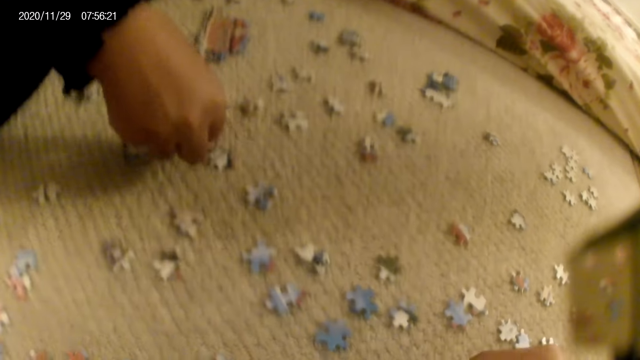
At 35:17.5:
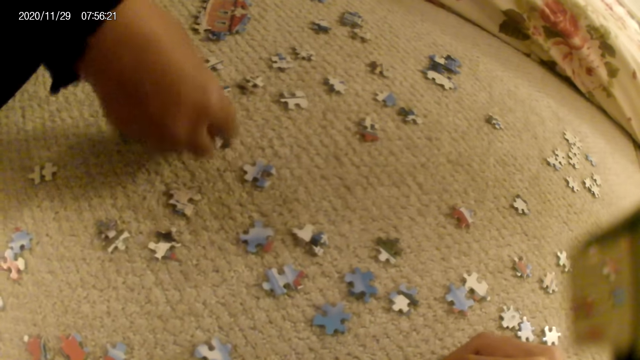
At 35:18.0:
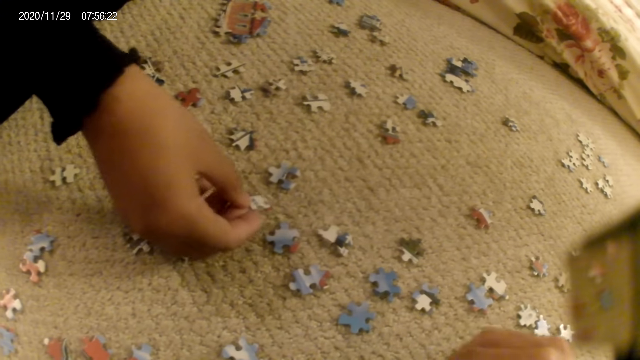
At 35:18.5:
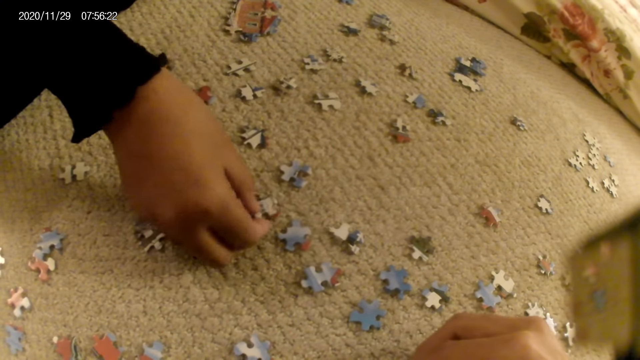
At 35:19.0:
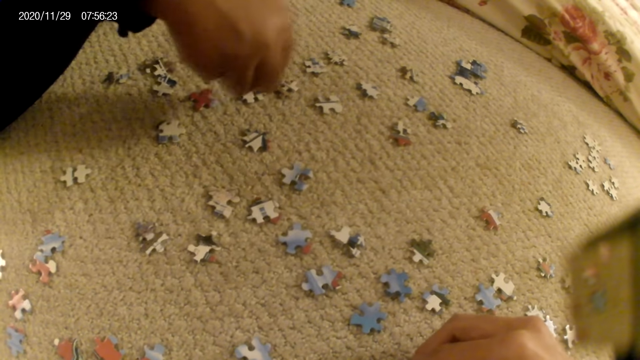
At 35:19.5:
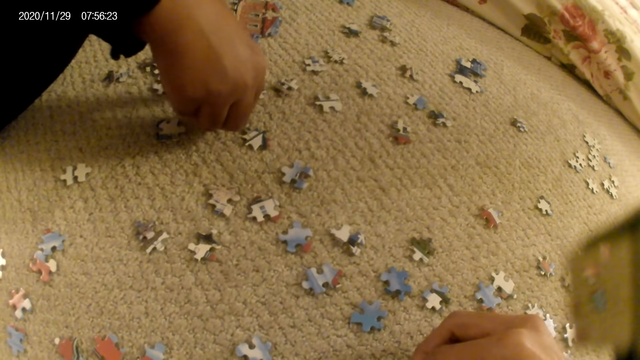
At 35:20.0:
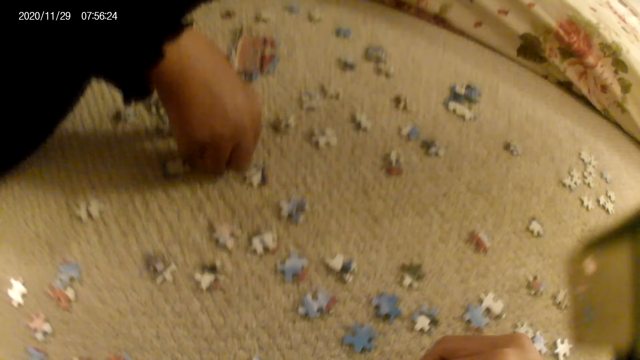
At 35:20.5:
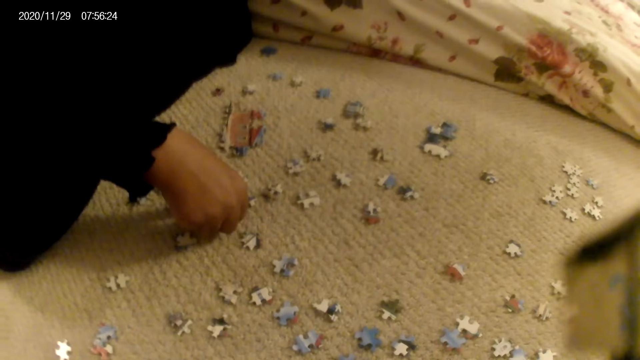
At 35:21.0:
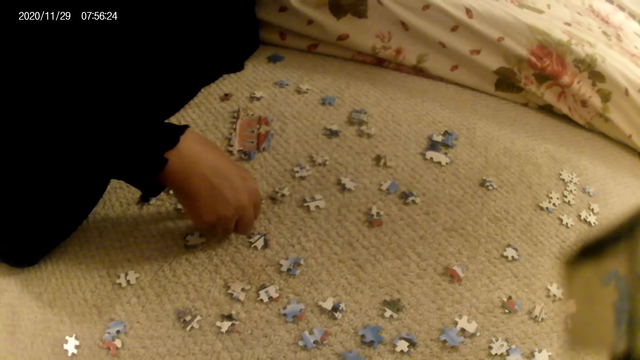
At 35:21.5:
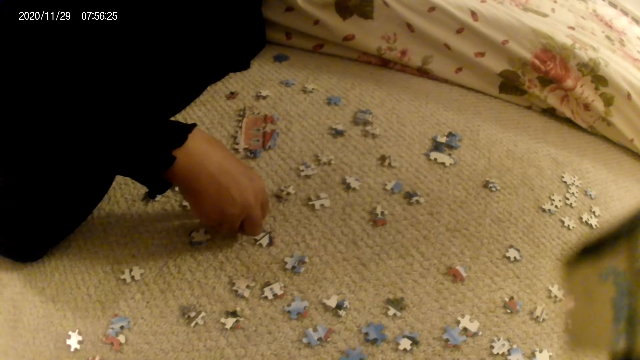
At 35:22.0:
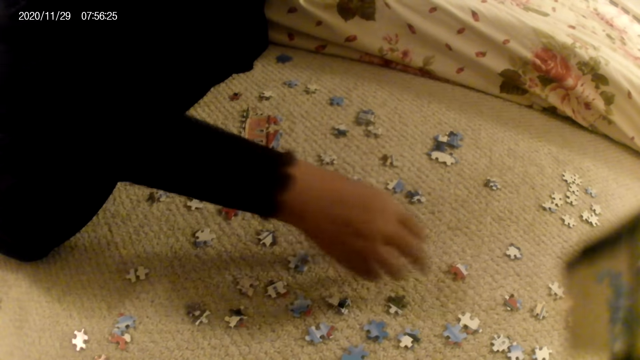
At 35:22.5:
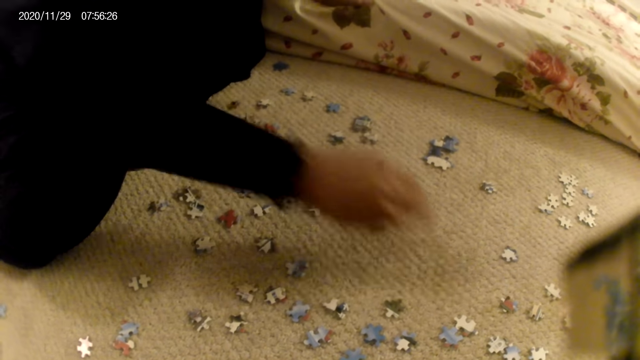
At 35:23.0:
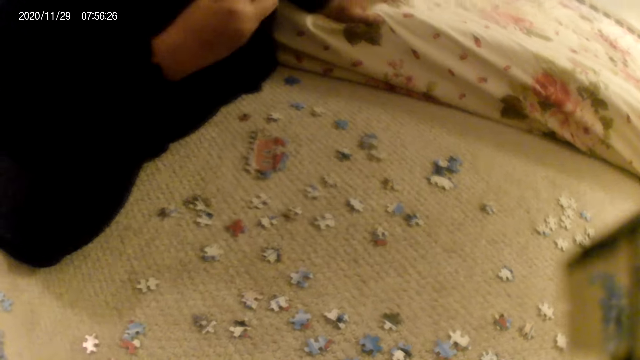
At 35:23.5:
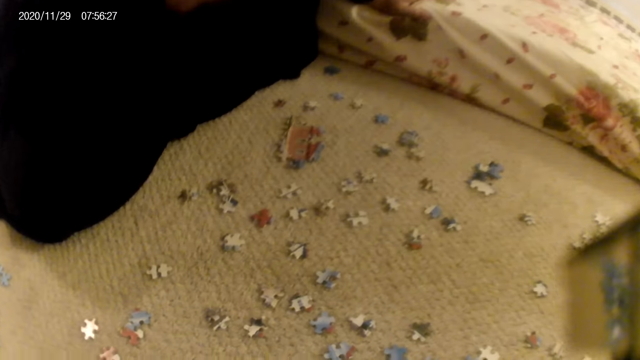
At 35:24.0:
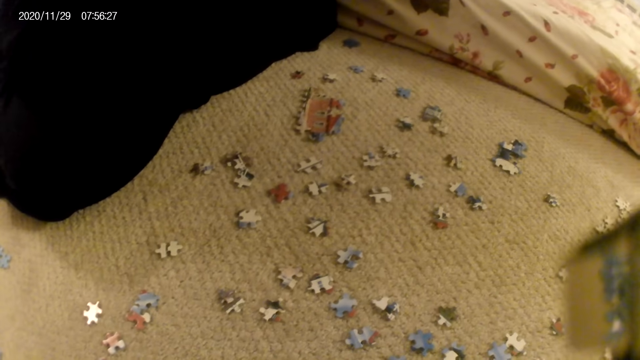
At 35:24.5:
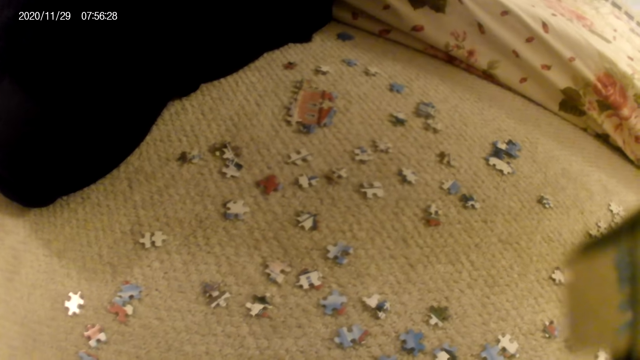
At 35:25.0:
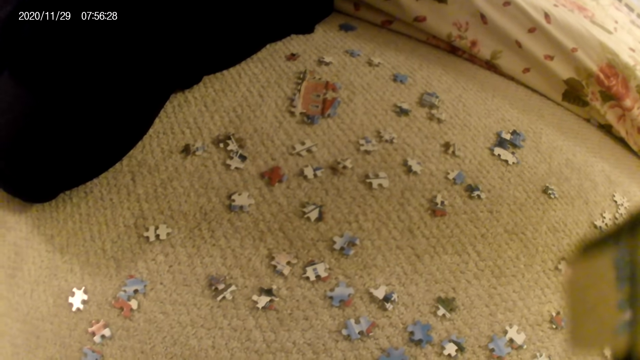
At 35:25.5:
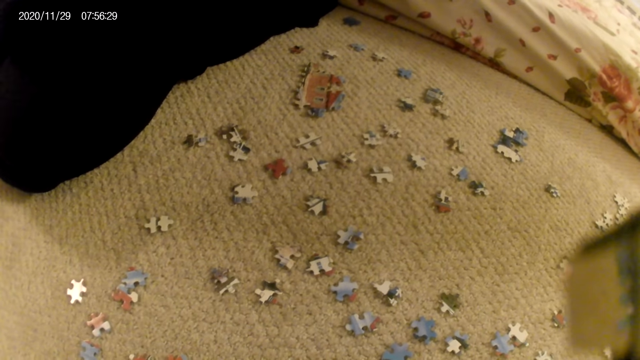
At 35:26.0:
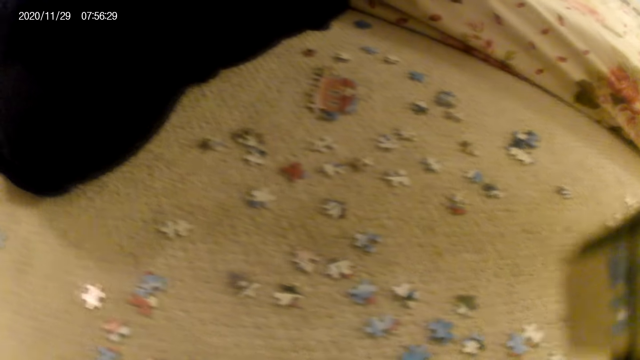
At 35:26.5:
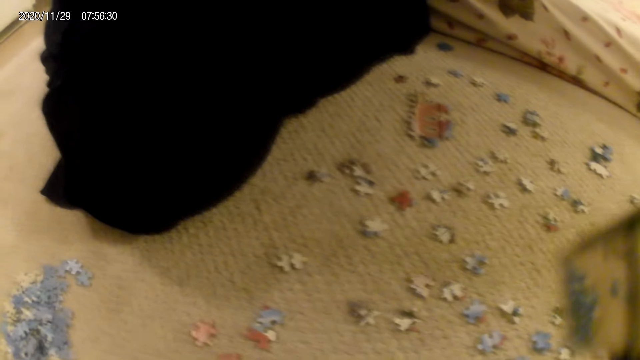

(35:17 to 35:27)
The camera wearer fits the puzzle piece in another piece. The lady stares at the puzzle piece and places the puzzle piece on the floor. She touches a puzzle piece. The camera wearer looks around. The lady picks up a puzzle piece and stares at the puzzle piece.

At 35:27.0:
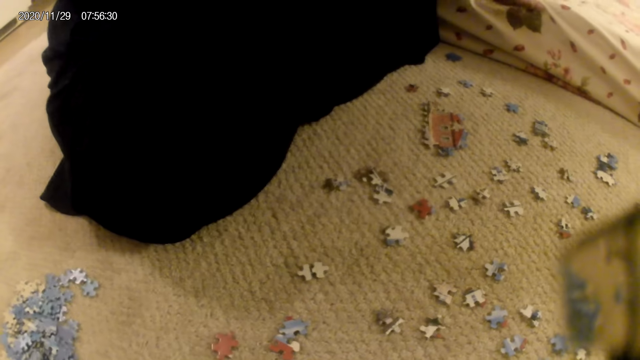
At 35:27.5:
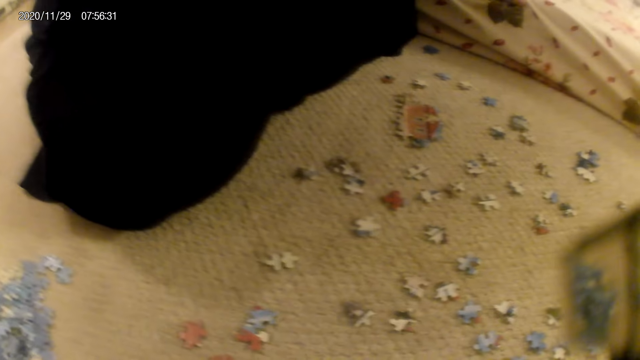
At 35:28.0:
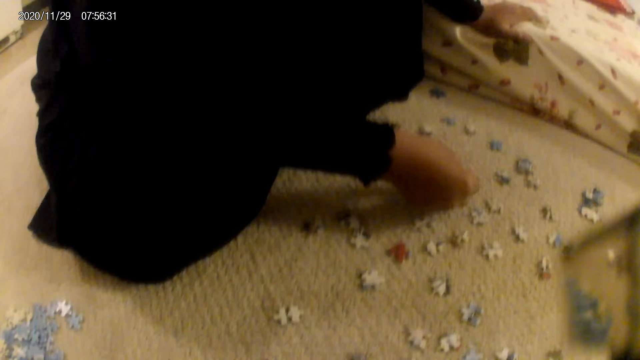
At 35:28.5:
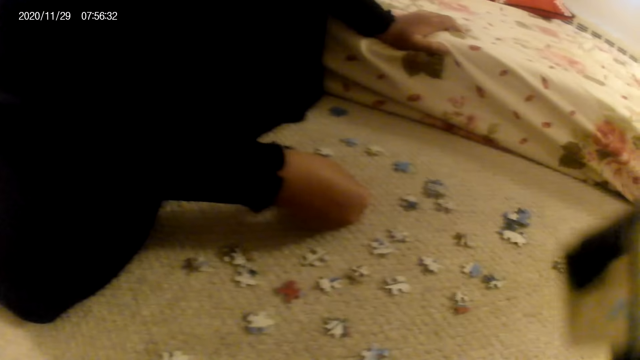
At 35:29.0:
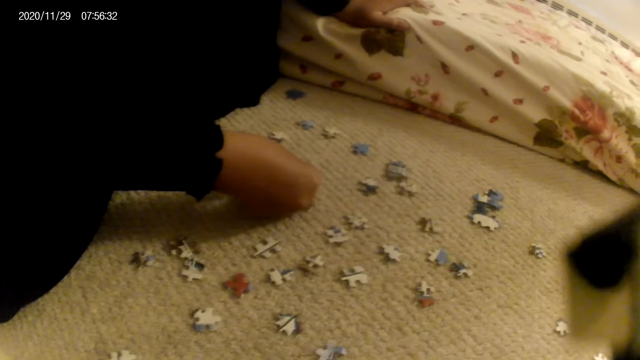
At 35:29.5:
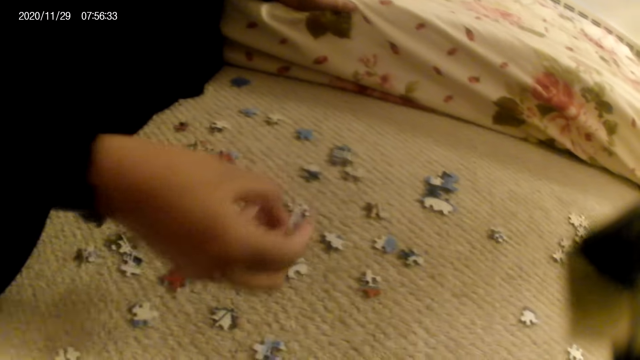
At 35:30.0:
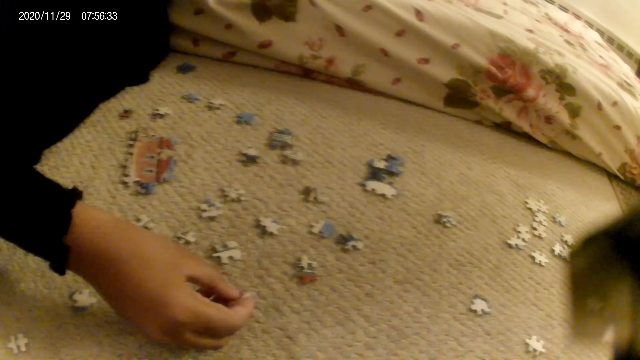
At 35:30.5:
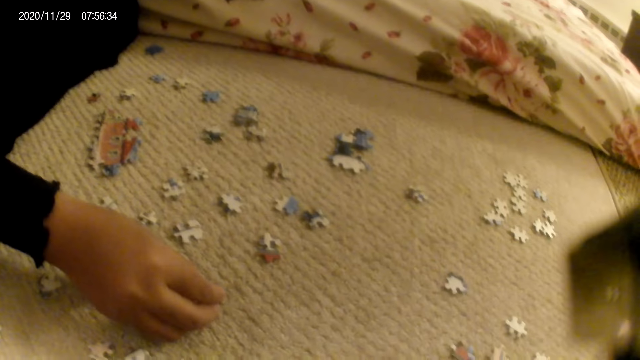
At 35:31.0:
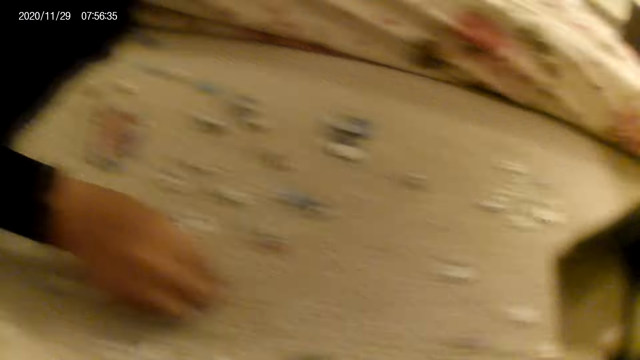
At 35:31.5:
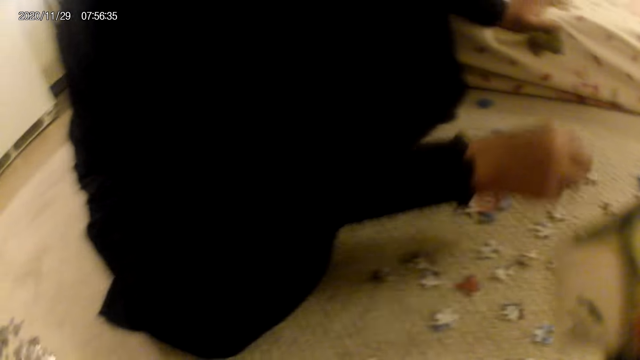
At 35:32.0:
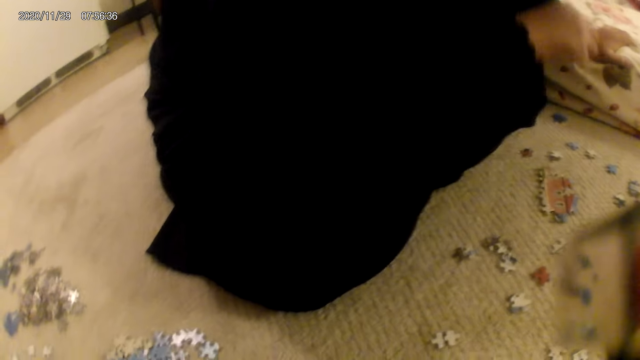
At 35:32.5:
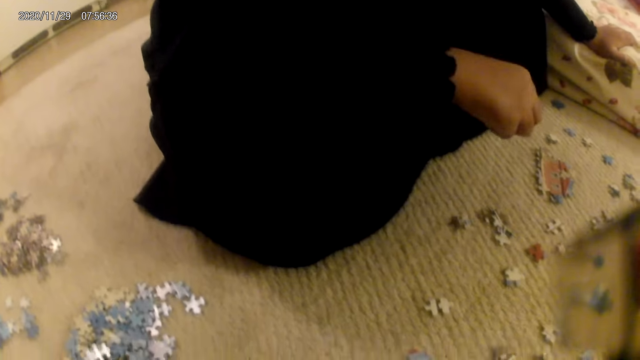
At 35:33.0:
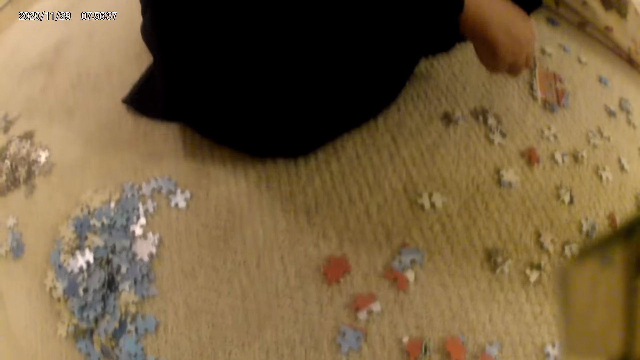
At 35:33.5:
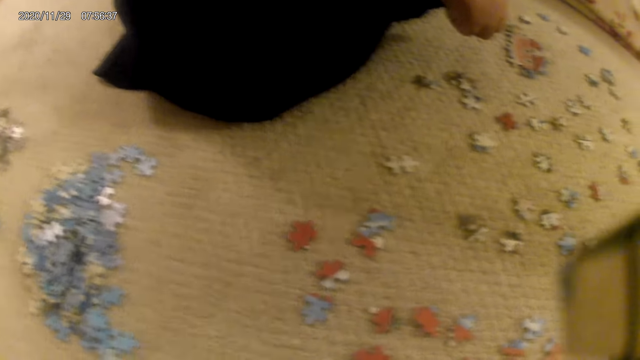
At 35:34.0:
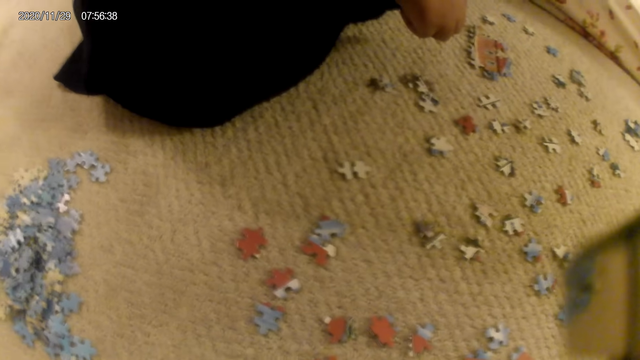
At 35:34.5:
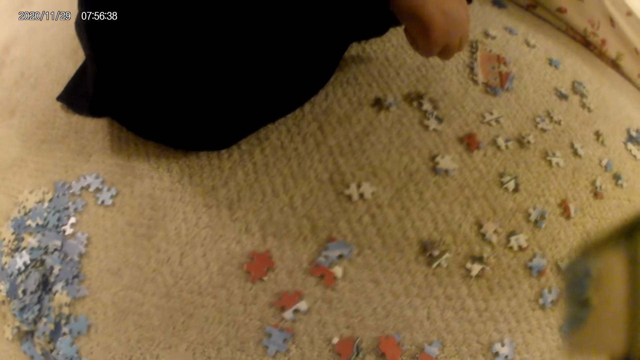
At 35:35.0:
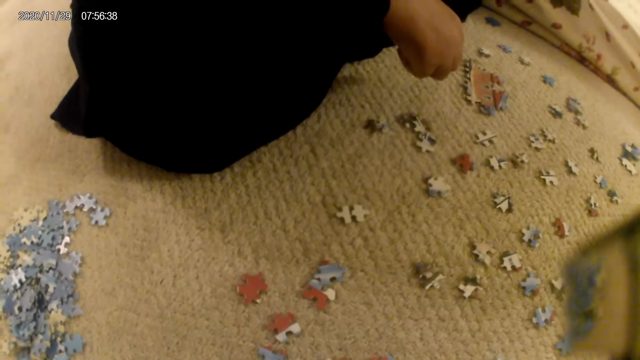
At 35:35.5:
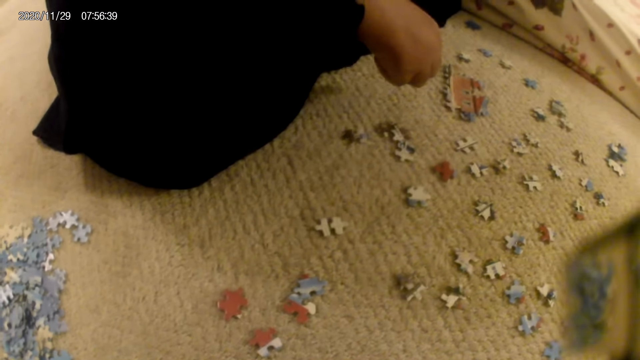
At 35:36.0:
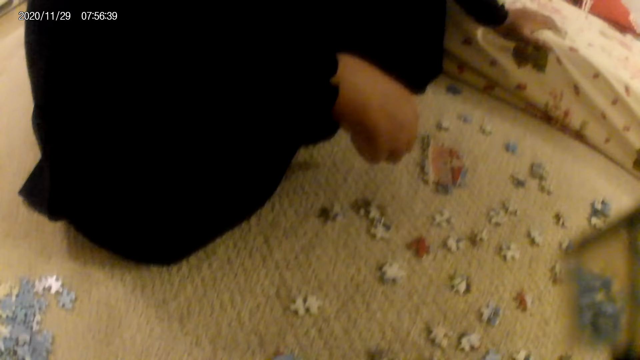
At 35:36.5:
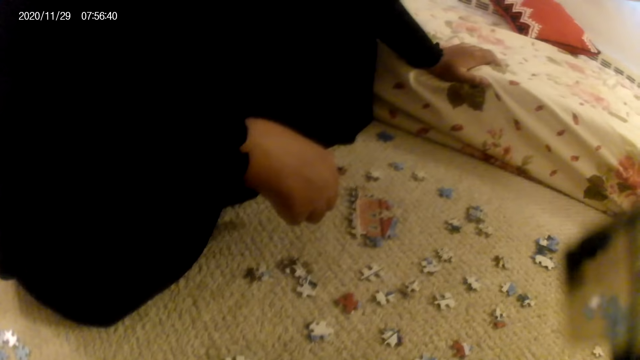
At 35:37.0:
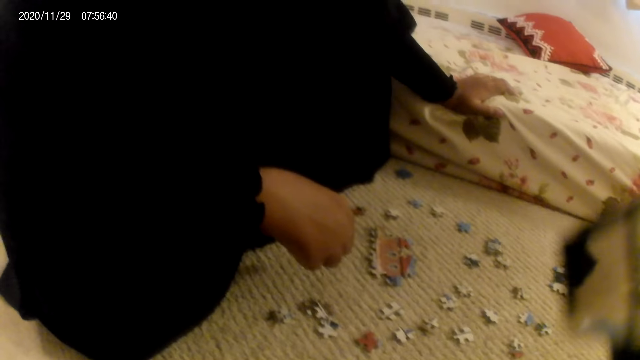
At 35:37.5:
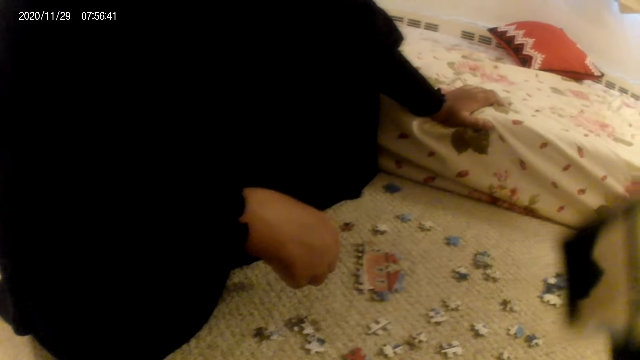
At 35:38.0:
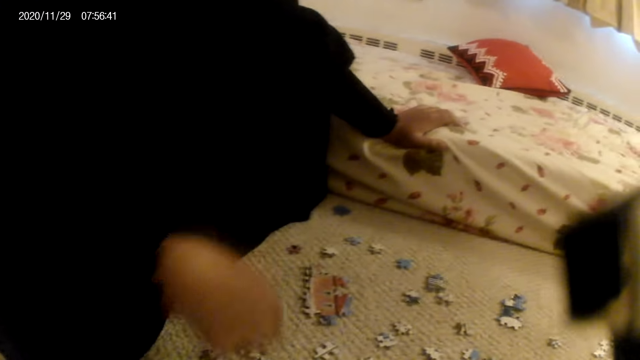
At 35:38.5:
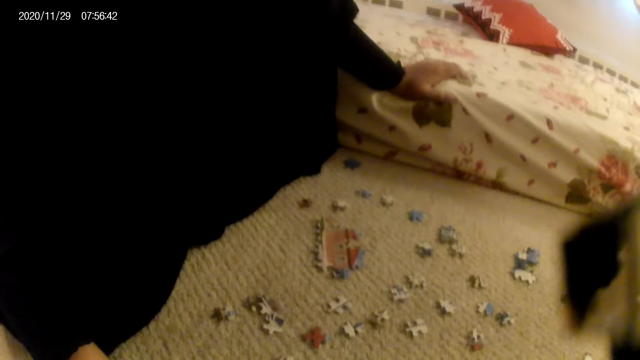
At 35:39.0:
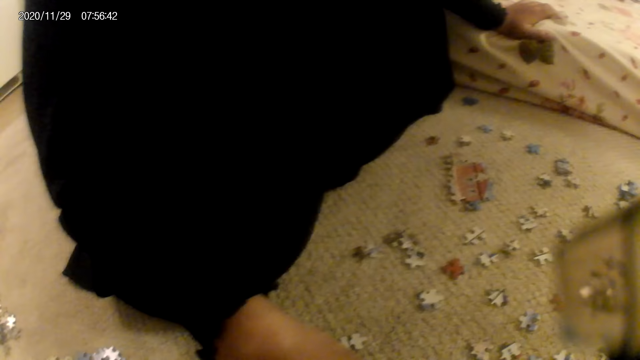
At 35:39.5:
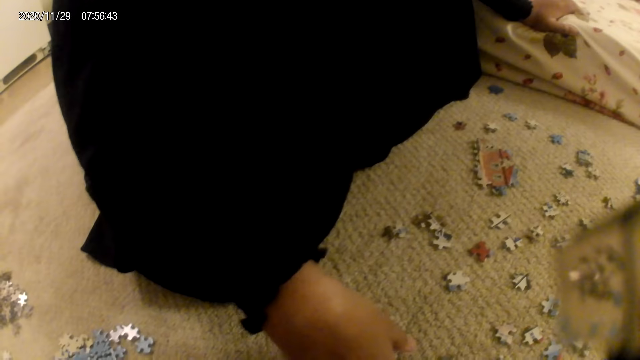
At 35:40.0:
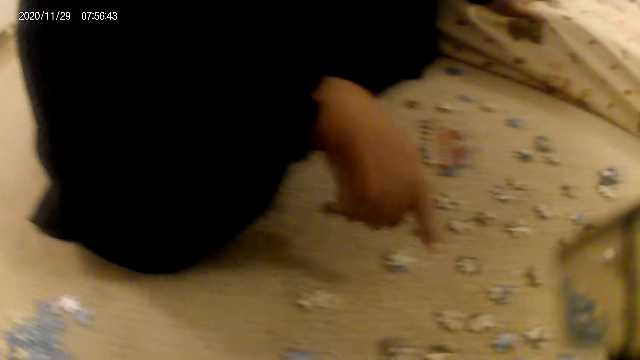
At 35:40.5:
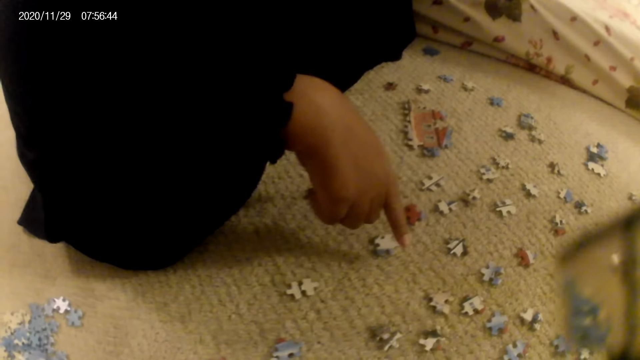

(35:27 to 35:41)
The lady fits the puzzle piece in the puzzle structure. She places the puzzle piece on the floor. She stares at the puzzle pieces. She points at the puzzle pieces.
